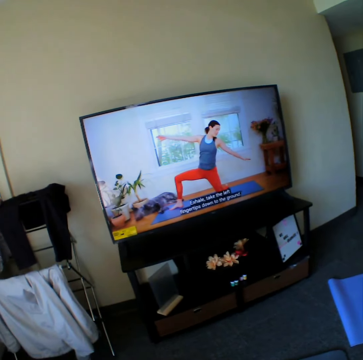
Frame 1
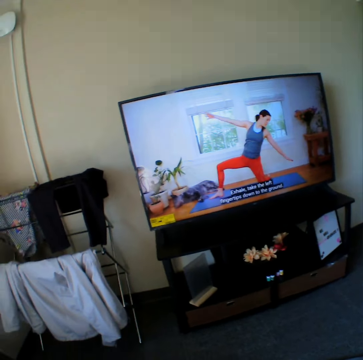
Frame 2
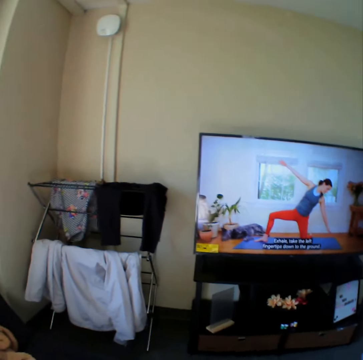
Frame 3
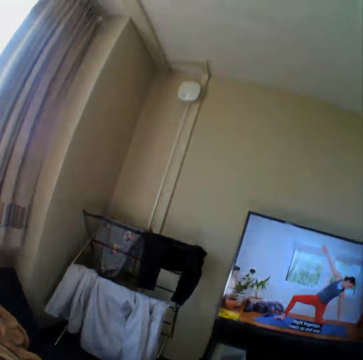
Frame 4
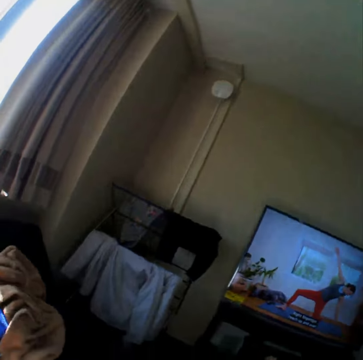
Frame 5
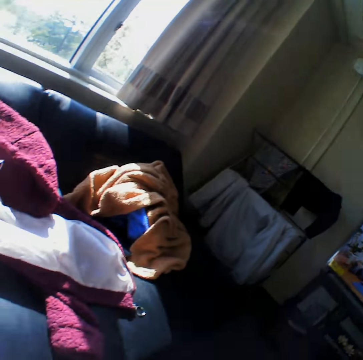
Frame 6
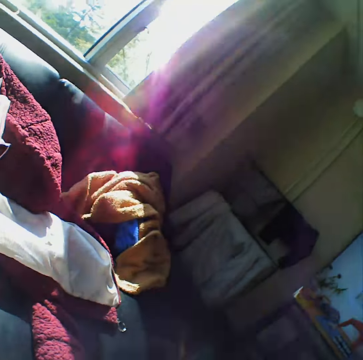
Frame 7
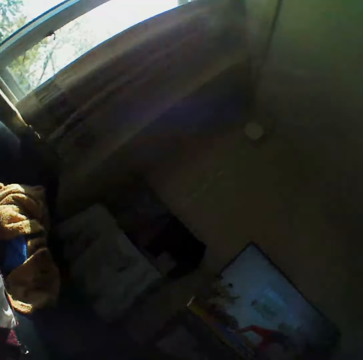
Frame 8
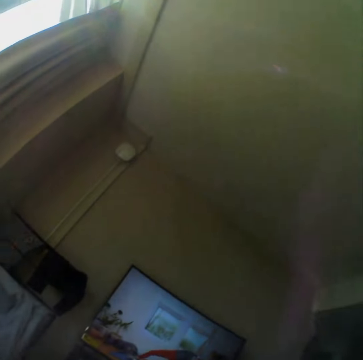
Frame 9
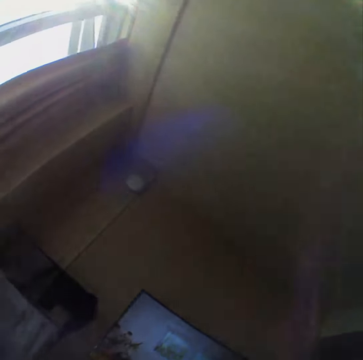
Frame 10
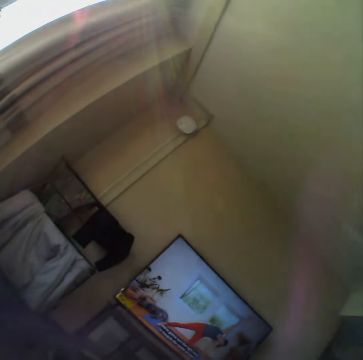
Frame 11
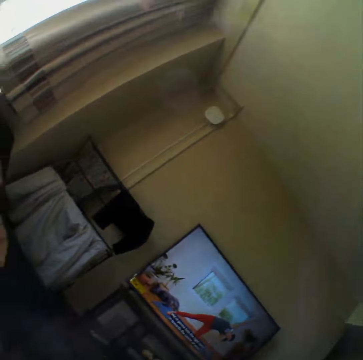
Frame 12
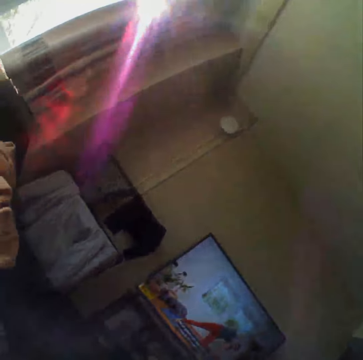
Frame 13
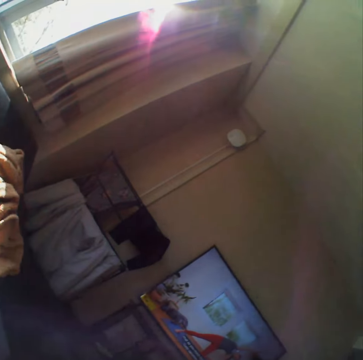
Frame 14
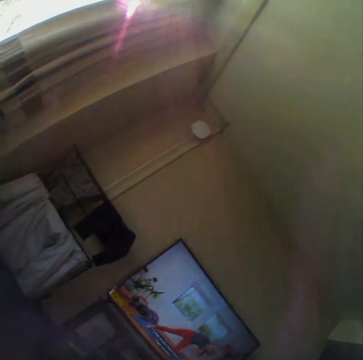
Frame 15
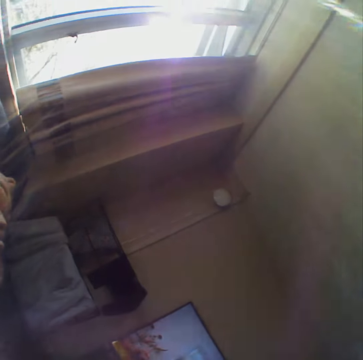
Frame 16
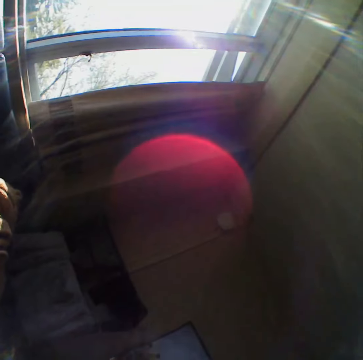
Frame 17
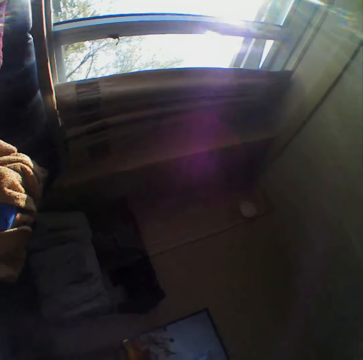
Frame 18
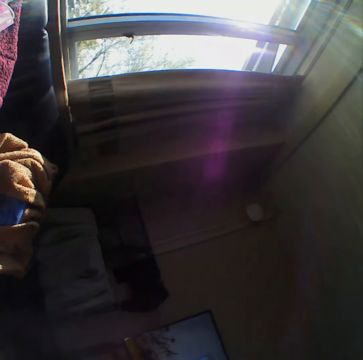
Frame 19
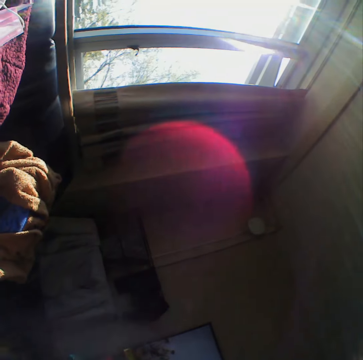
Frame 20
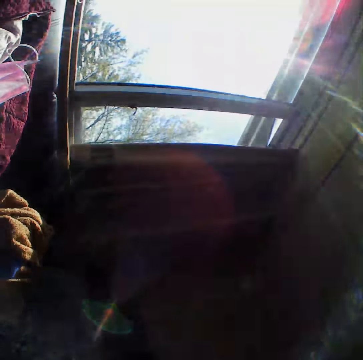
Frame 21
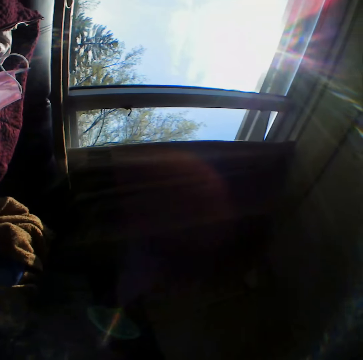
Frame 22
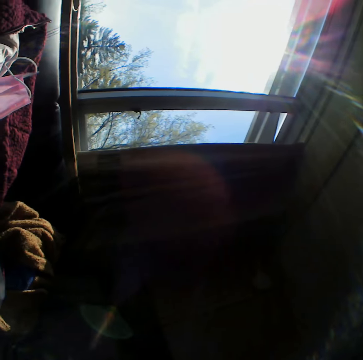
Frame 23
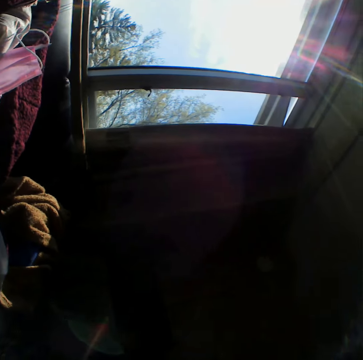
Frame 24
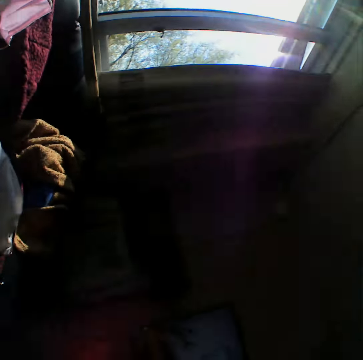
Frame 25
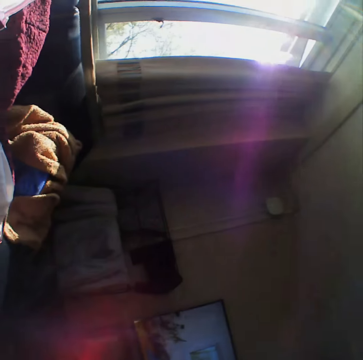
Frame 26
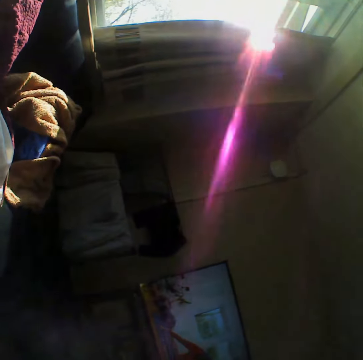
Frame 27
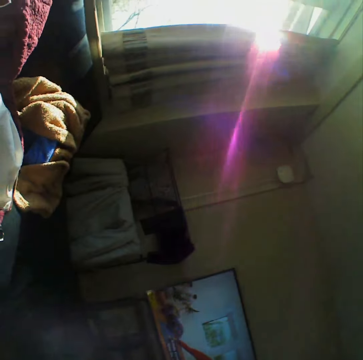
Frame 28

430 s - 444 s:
The camera wearer stretches the hands downwards on the yoga mat. They look around the room.

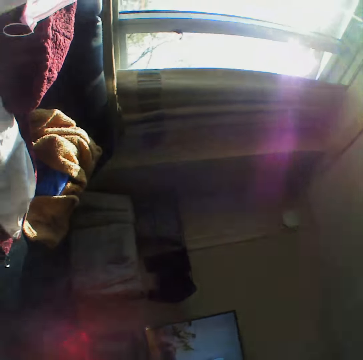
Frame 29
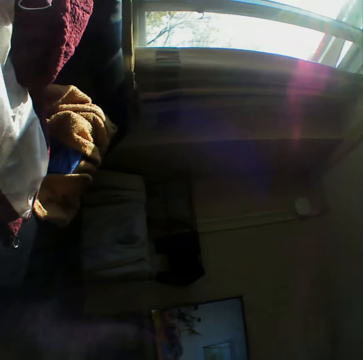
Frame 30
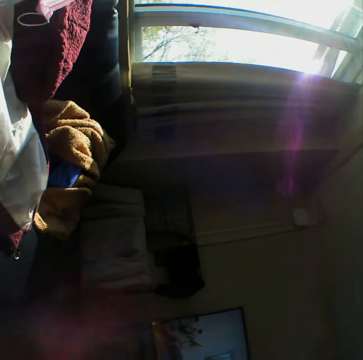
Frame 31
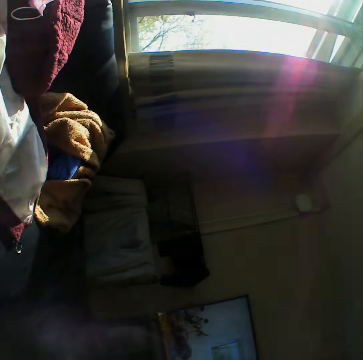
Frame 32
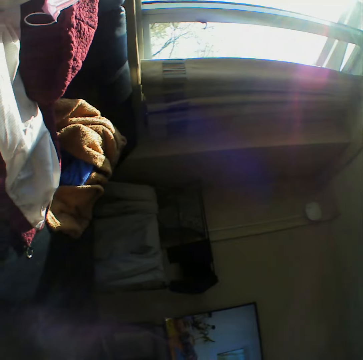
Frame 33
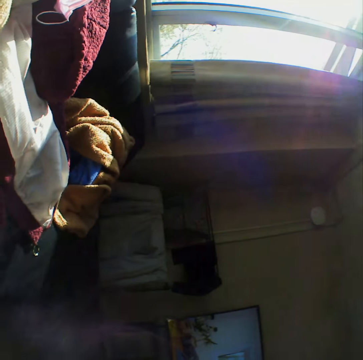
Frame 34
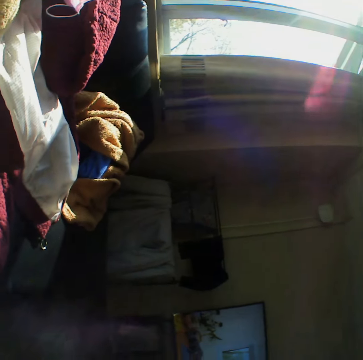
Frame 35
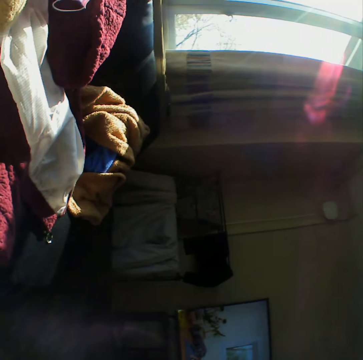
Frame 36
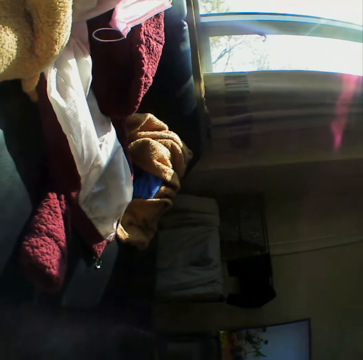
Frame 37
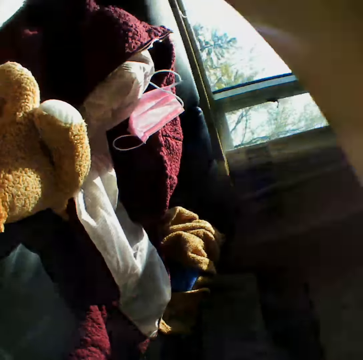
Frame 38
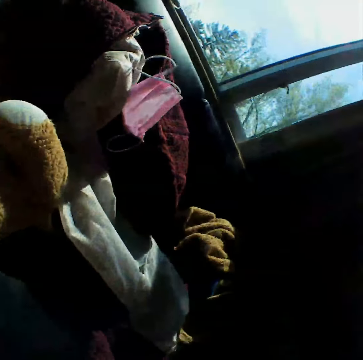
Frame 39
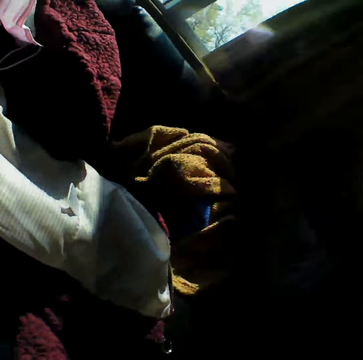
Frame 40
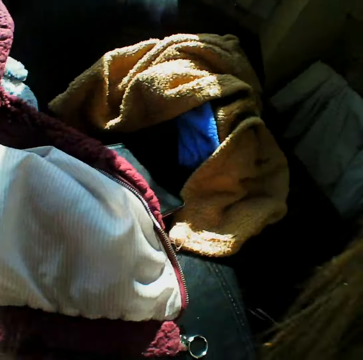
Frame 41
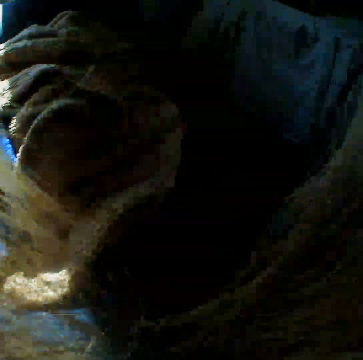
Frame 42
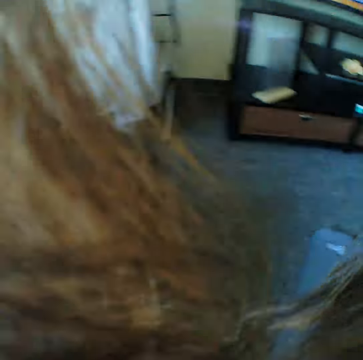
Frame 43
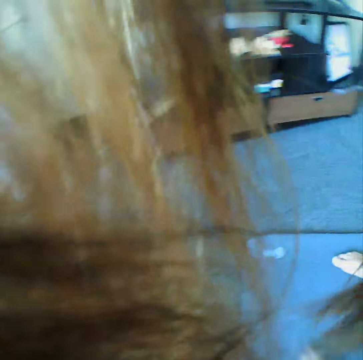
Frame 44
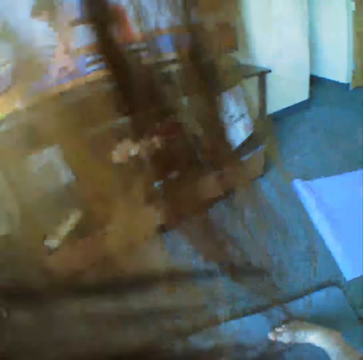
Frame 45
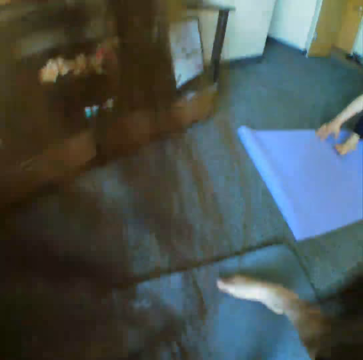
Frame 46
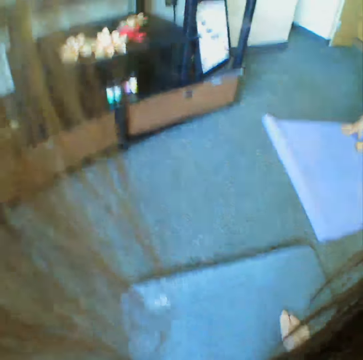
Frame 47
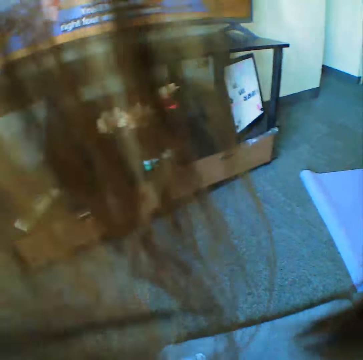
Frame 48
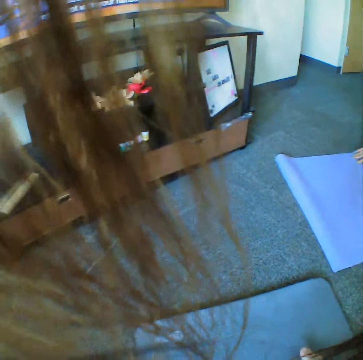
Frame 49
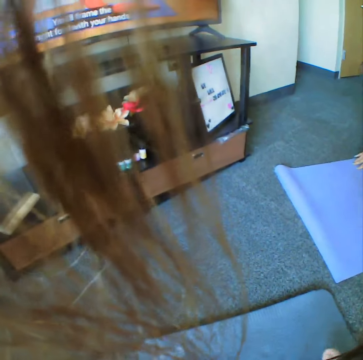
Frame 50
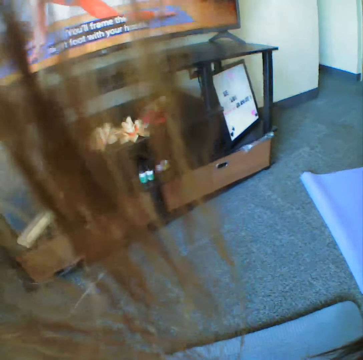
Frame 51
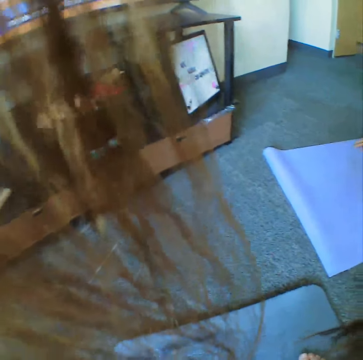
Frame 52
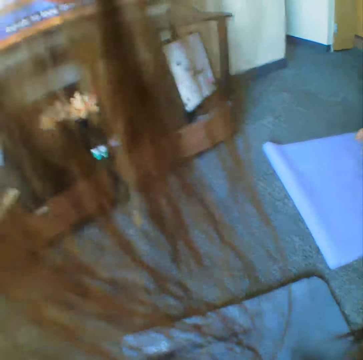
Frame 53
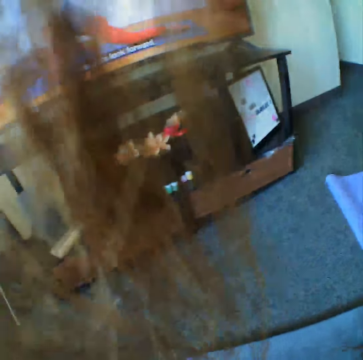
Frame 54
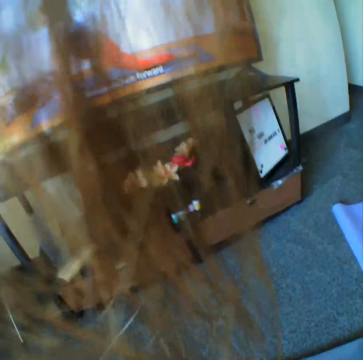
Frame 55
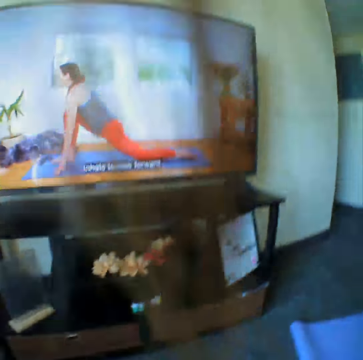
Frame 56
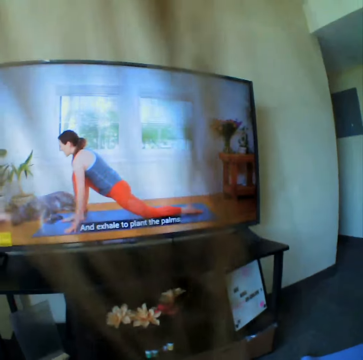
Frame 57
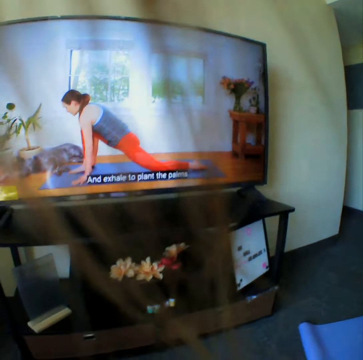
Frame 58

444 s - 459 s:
The camera wearer lowers the hands down. They move around the room. They stretch the leg on the yoga mat and bend on the yoga mat.

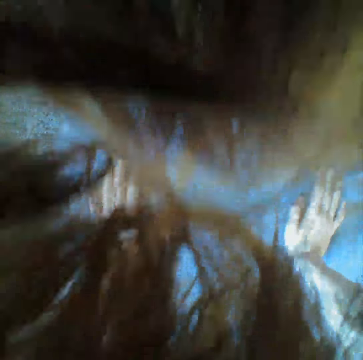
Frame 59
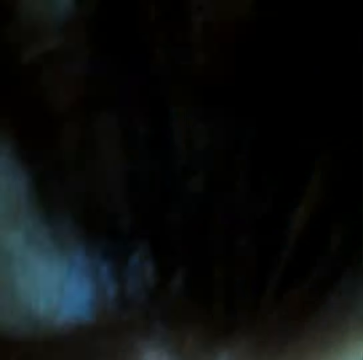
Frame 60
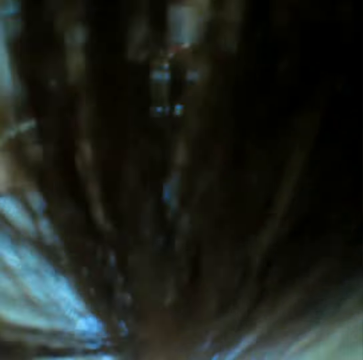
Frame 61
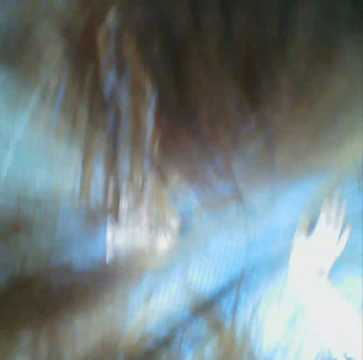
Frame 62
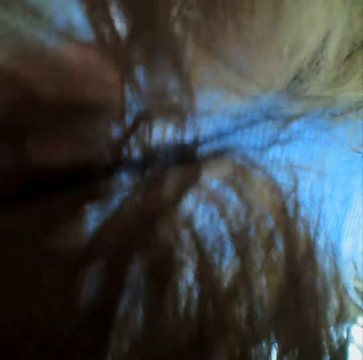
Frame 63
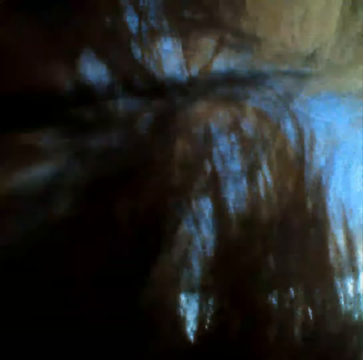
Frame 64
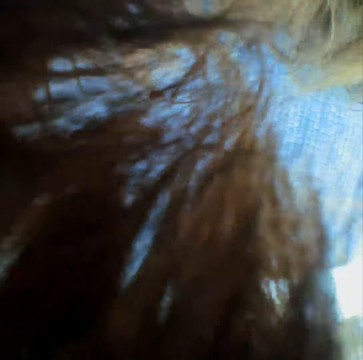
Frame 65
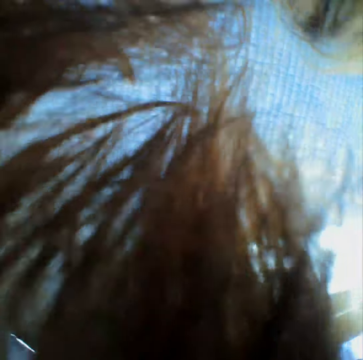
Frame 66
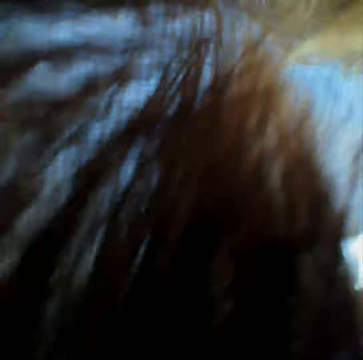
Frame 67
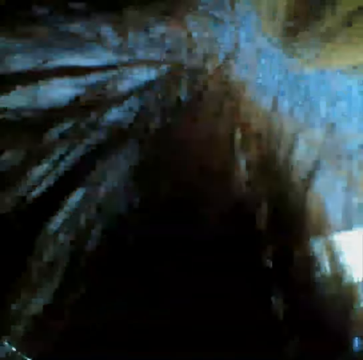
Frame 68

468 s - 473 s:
The camera wearer stretches on a yoga mat.

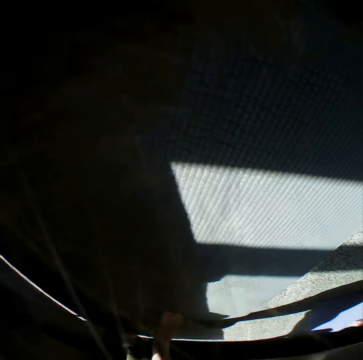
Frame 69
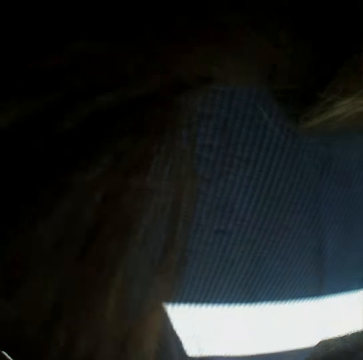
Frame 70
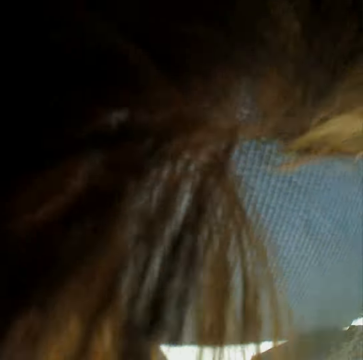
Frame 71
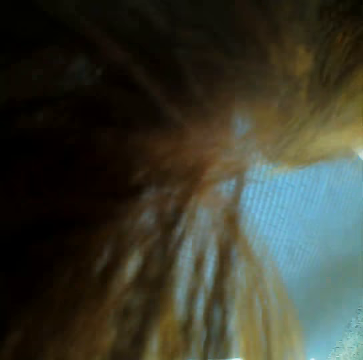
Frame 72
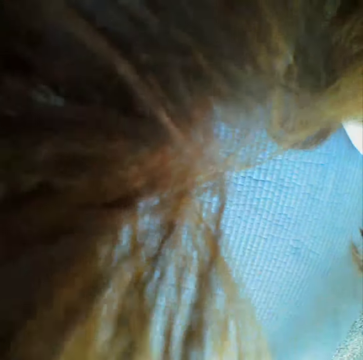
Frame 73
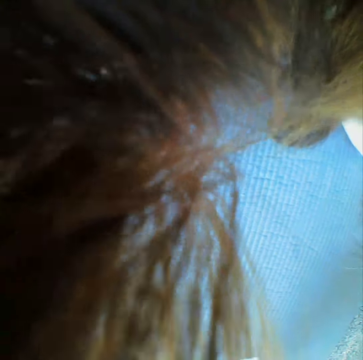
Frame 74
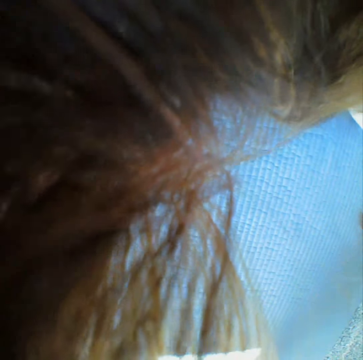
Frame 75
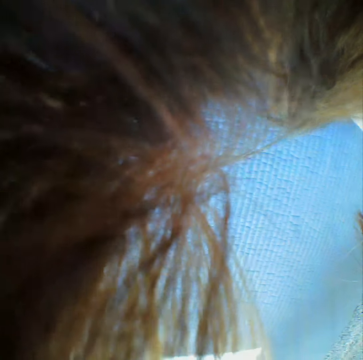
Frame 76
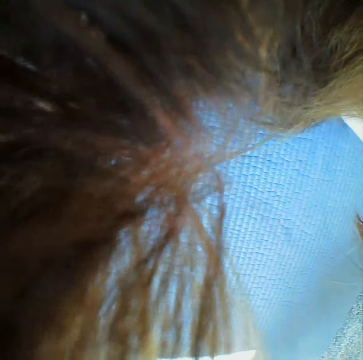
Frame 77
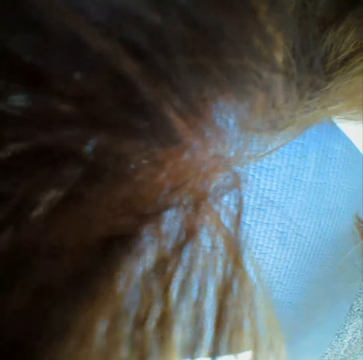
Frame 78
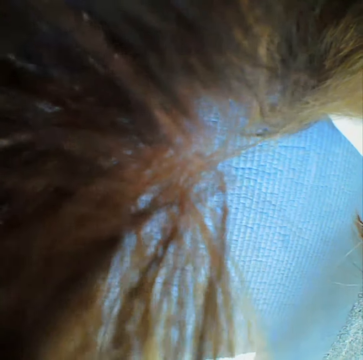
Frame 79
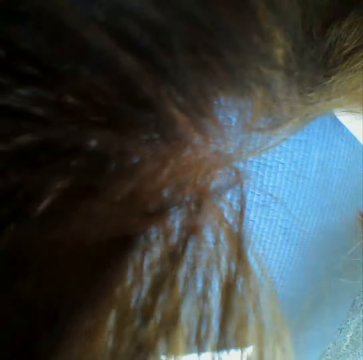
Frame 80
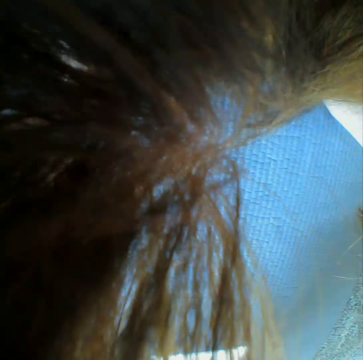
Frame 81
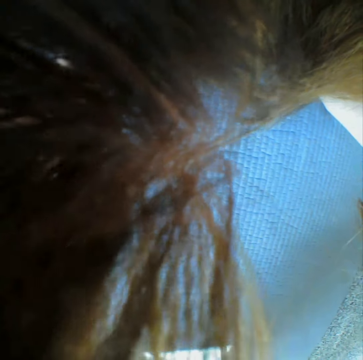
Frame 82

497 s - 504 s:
The camera wearer looks around the yoga mat.
